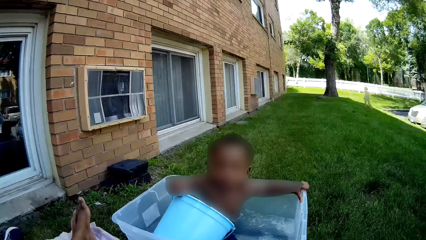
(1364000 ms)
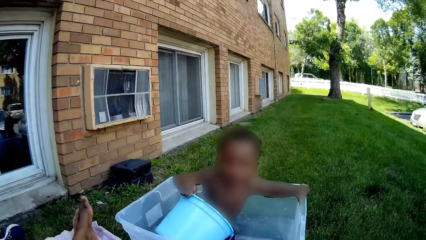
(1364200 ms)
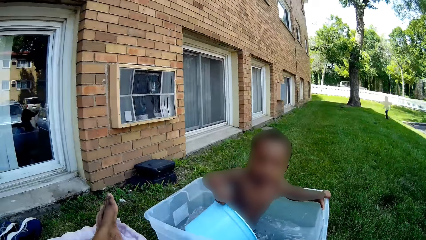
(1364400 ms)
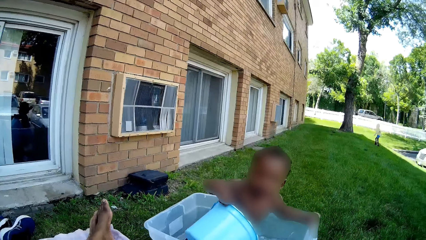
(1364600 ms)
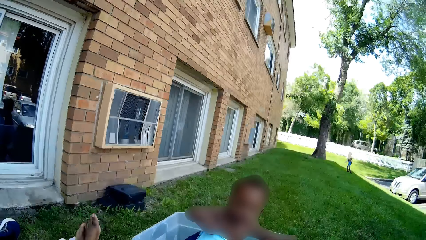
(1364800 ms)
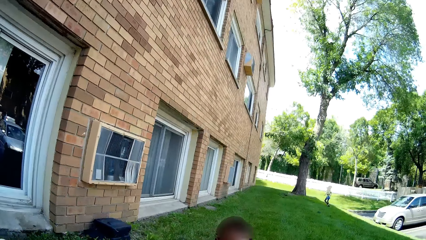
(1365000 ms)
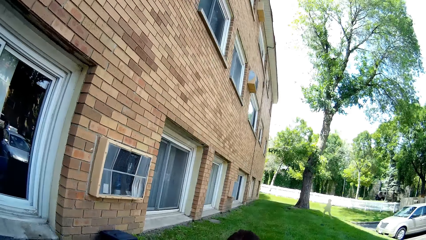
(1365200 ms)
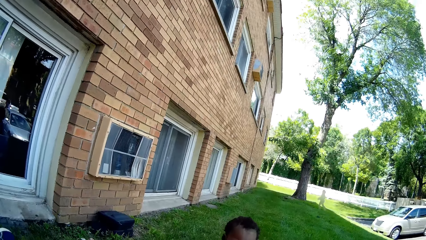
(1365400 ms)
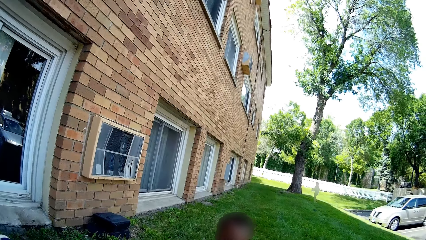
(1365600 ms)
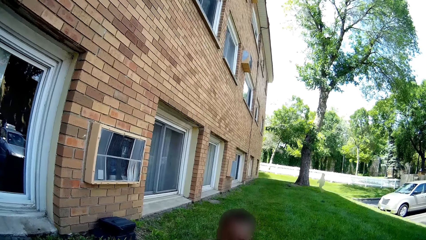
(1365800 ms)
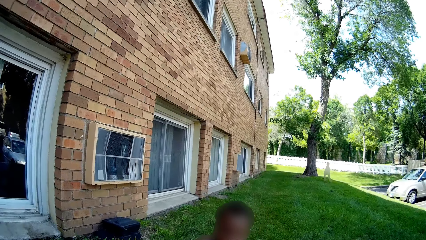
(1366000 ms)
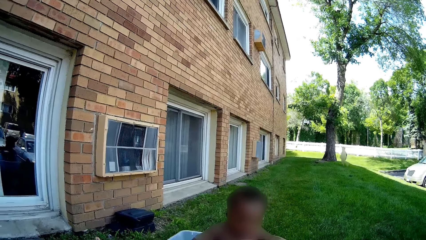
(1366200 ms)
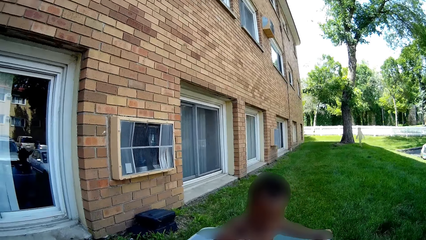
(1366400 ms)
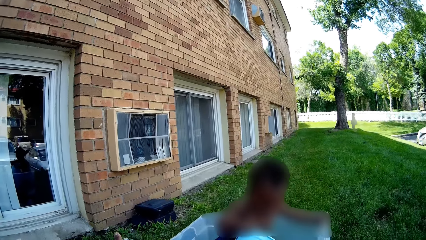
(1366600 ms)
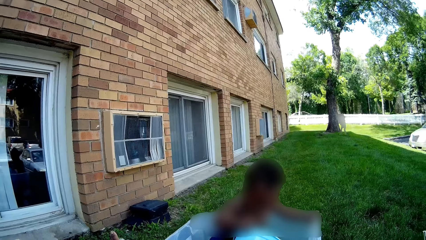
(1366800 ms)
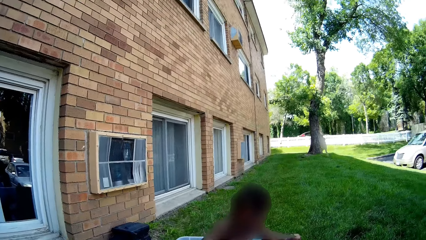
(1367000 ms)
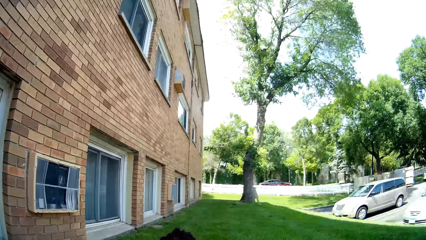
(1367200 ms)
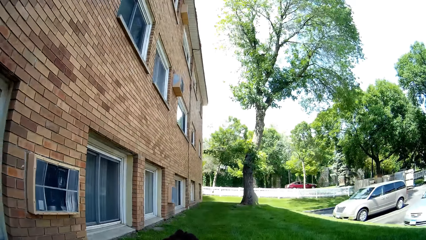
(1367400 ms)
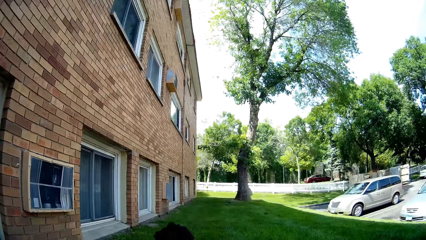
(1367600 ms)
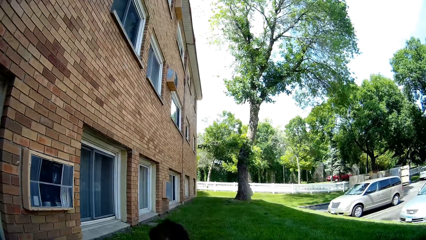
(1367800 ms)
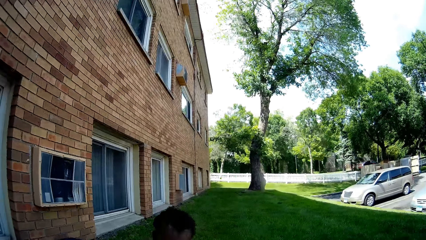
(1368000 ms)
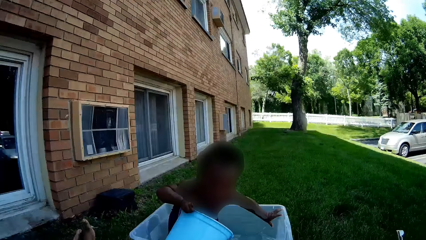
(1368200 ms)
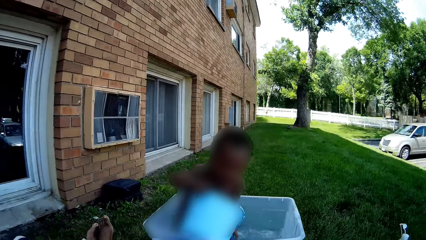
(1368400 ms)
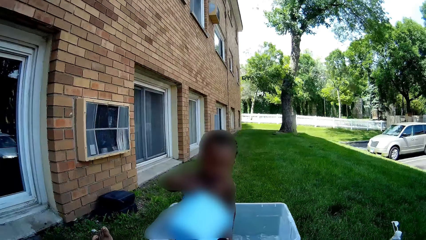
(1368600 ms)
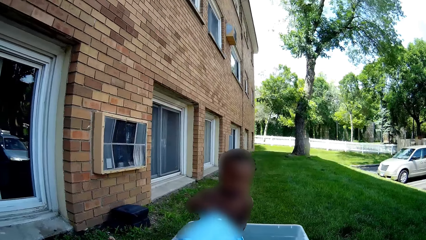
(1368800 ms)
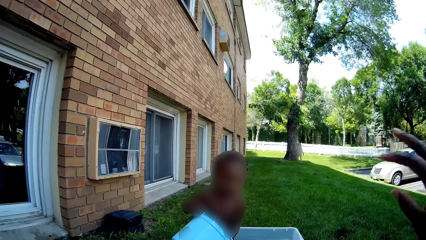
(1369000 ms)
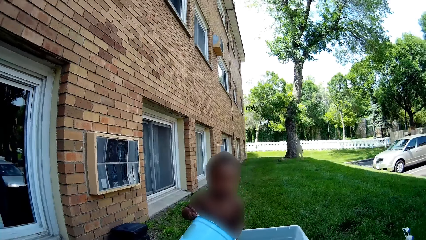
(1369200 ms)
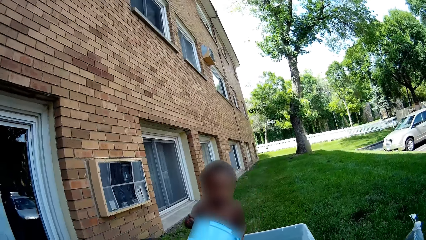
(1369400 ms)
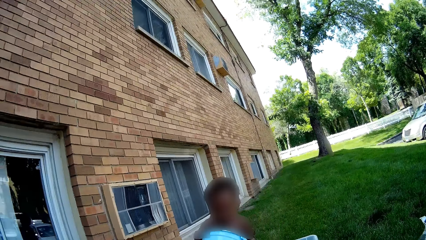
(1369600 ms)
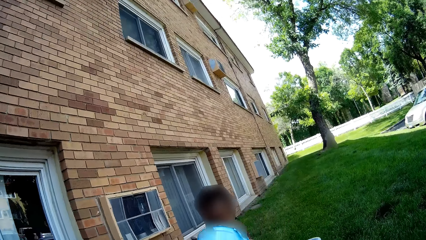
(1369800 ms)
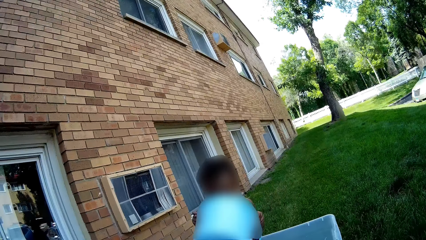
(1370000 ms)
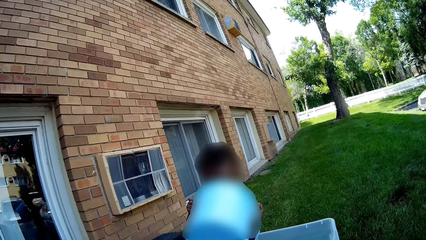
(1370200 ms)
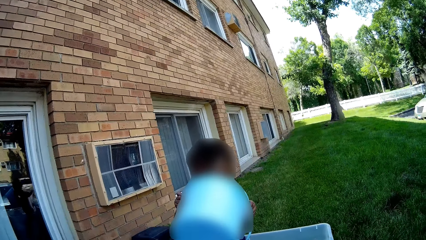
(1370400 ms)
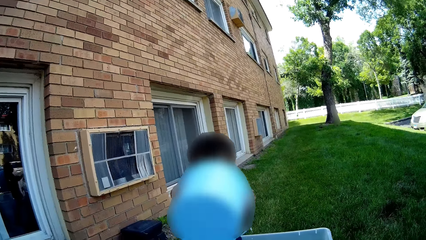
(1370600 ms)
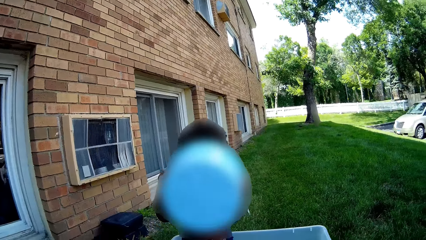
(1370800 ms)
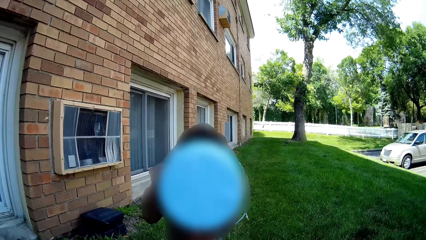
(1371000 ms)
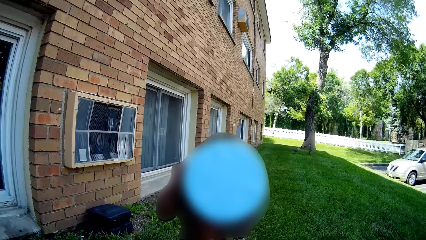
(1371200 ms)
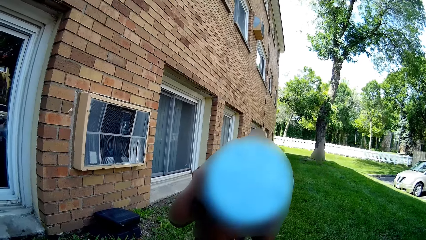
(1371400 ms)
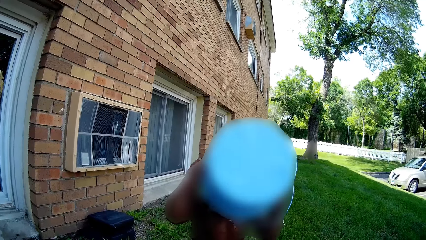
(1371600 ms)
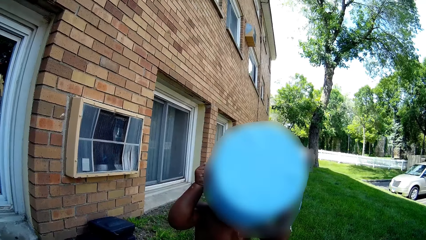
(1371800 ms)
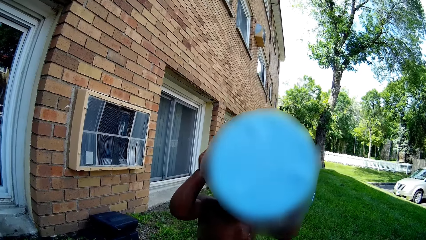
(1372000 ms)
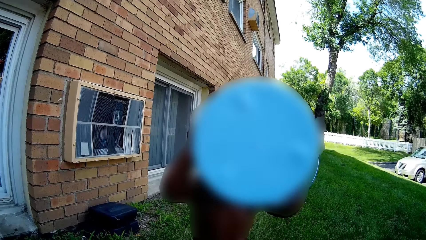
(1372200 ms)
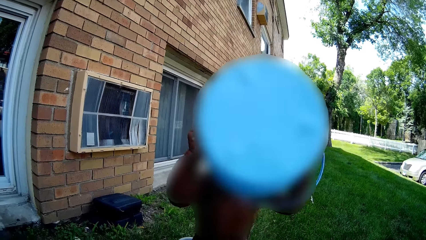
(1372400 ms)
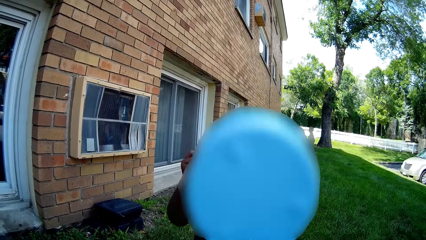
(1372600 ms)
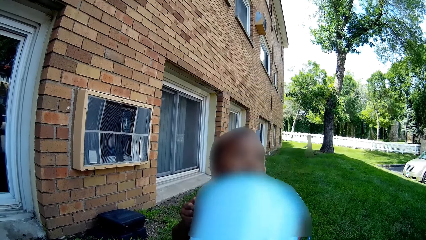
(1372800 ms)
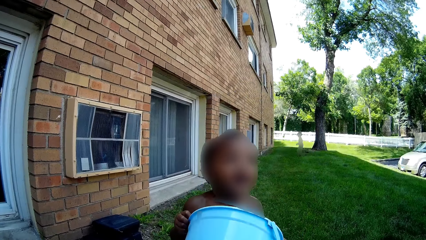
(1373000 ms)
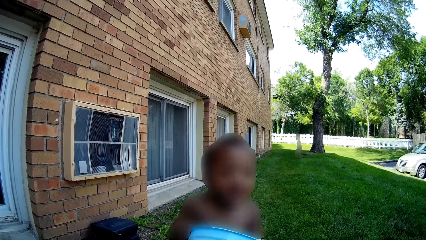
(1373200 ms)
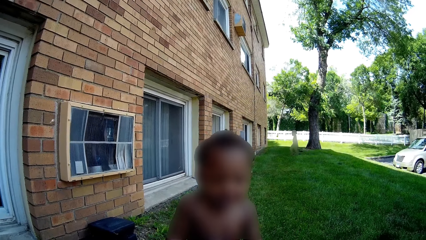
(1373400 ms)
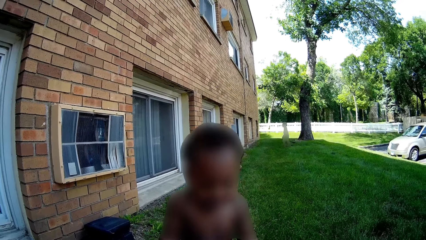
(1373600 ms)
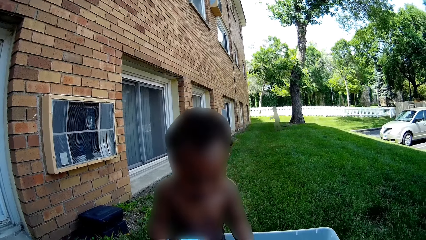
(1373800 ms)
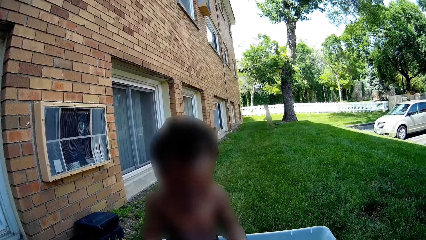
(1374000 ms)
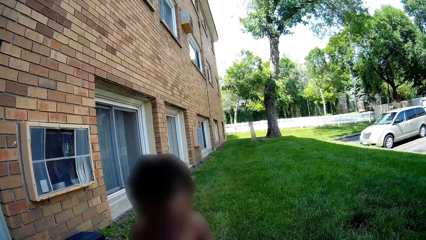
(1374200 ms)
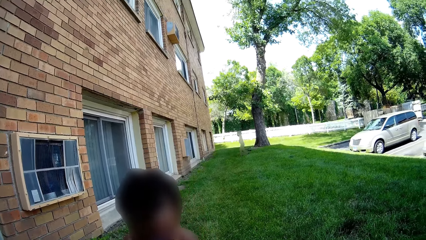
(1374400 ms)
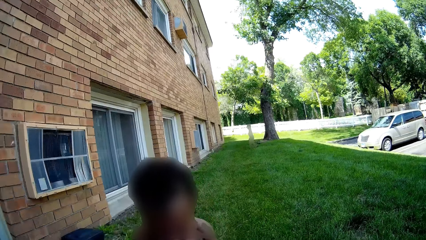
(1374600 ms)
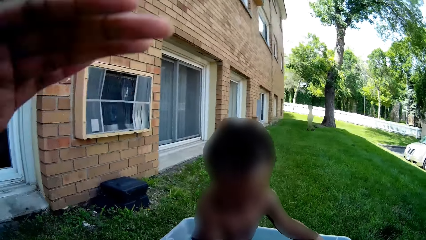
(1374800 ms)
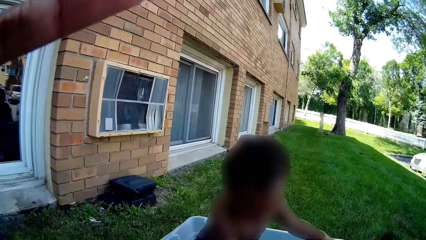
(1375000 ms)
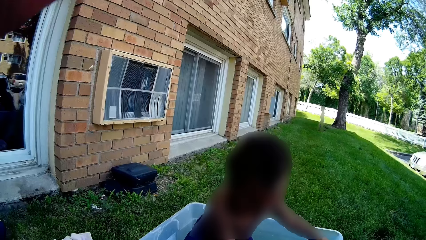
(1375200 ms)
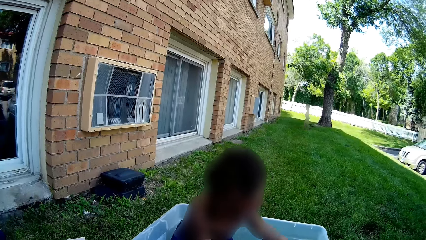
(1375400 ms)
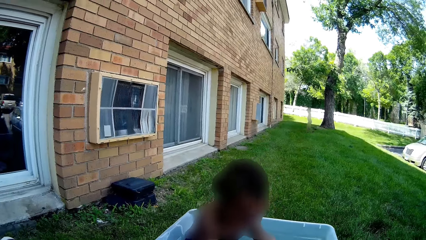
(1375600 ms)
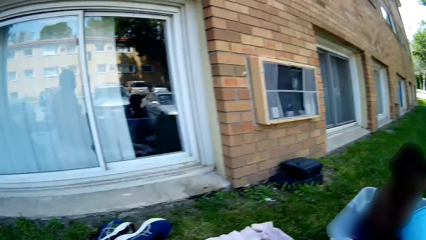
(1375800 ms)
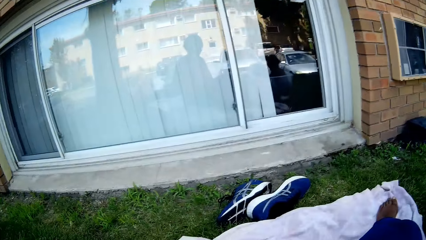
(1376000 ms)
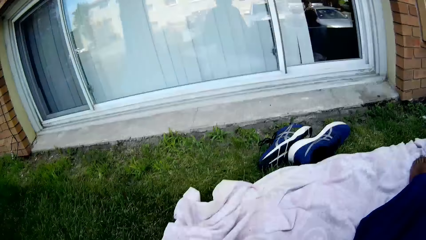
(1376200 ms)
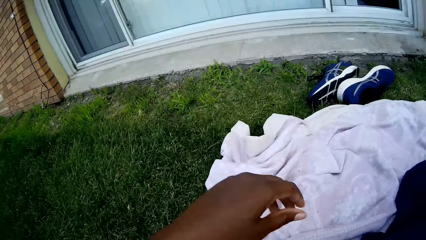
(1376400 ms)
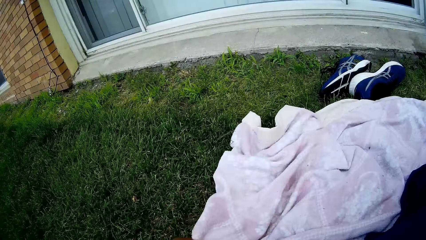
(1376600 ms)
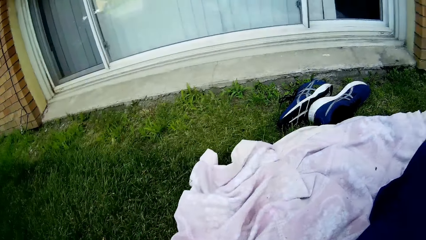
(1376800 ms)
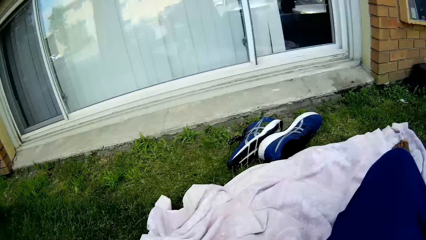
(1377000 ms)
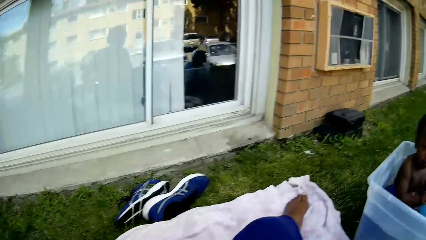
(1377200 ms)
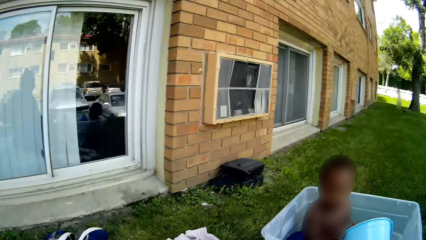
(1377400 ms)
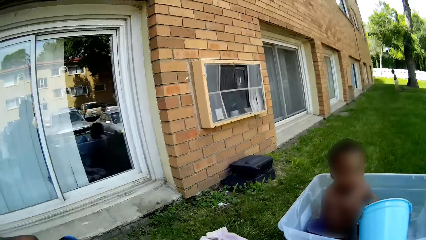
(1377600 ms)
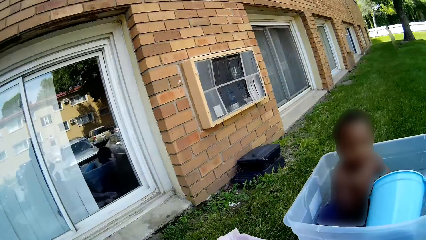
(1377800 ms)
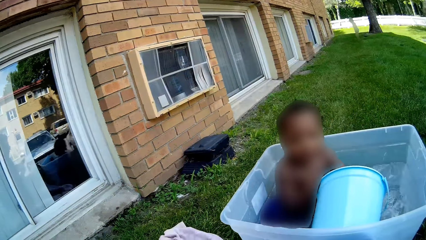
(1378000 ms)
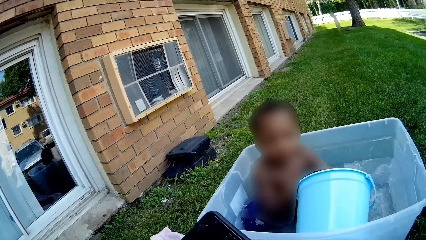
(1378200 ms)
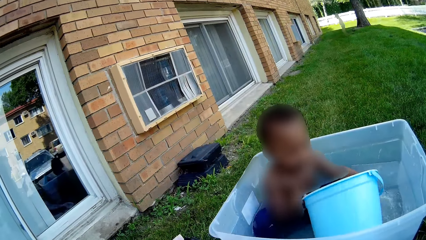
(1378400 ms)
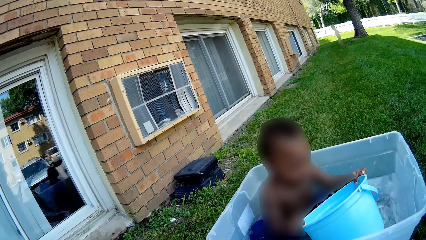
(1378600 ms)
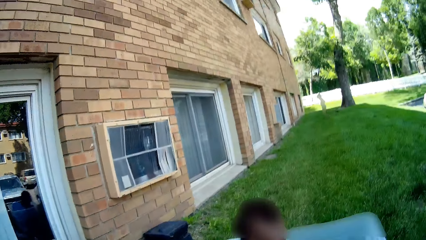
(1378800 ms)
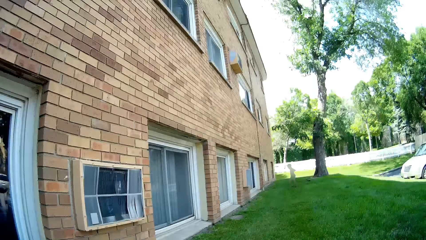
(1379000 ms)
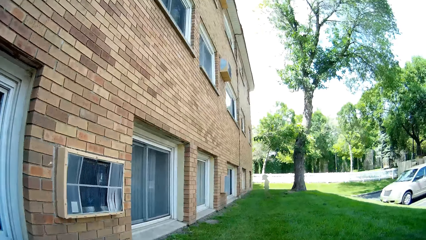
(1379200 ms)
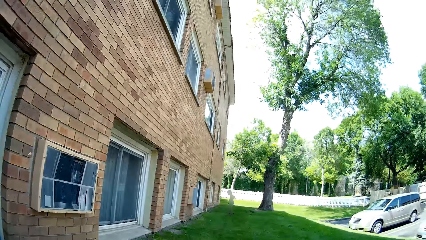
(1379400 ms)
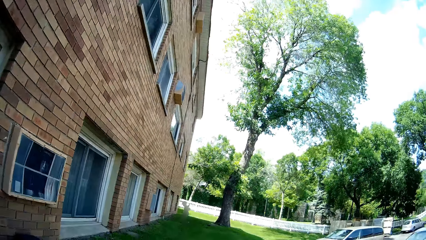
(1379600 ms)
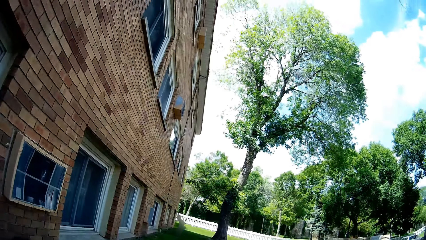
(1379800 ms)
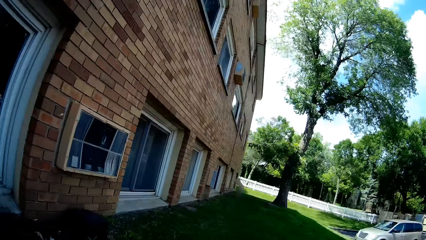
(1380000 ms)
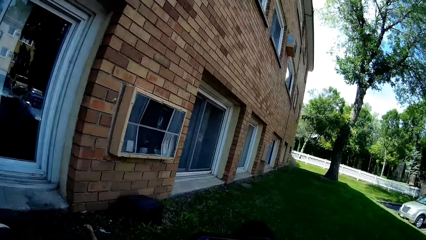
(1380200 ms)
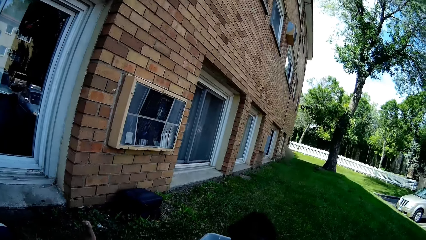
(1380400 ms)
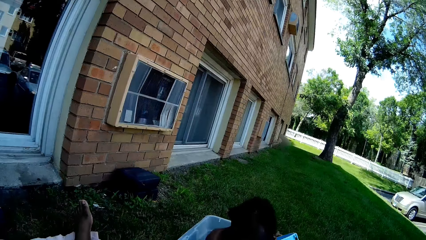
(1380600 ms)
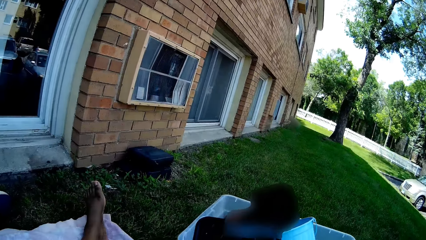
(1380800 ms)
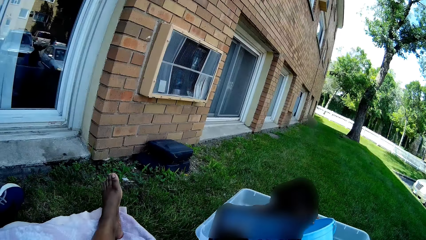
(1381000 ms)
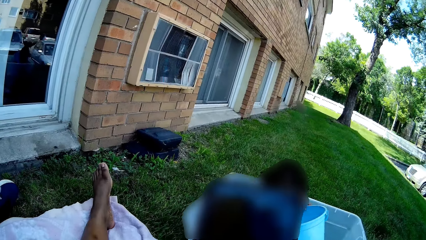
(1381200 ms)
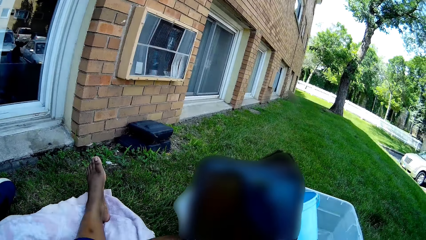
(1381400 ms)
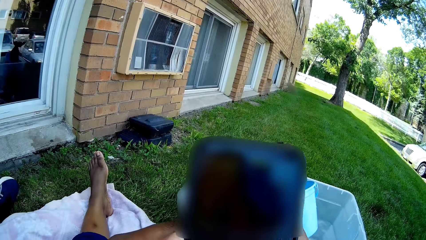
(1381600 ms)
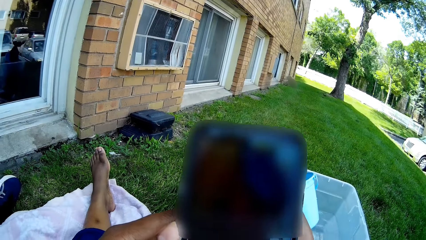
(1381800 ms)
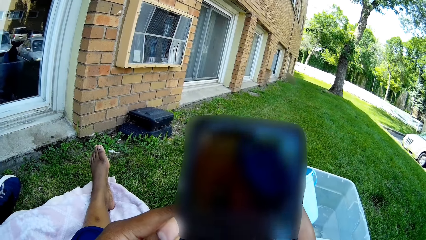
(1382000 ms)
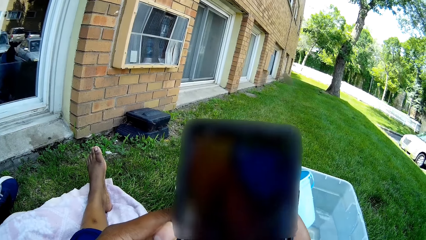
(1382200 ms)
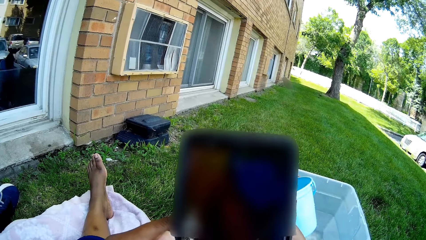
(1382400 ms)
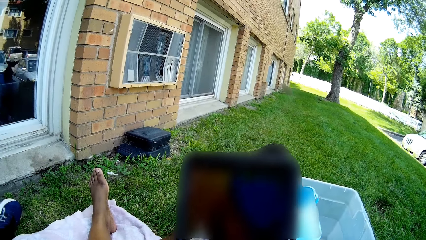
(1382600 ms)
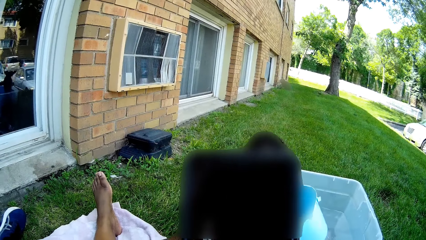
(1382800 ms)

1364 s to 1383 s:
The camera wearer interacts with a child. She turns around. The child holds a bucket. The child raises the bucket with both hands. The camera wearer turns to the side. The child holds the bucket and pours water from the bucket. The camera wearer turns around. The child holds the bucket. The camera wearer turns around, holds a phone in both hands, and presses the phone with her hands.
